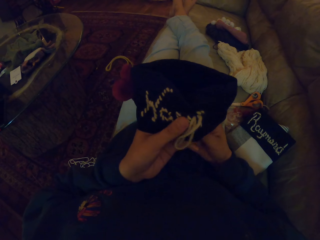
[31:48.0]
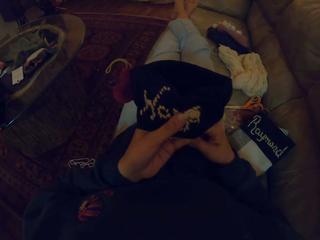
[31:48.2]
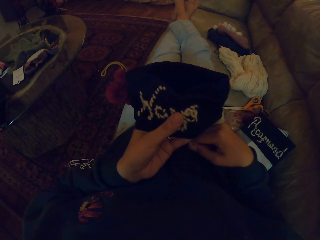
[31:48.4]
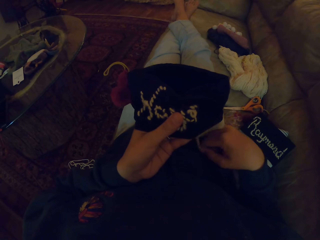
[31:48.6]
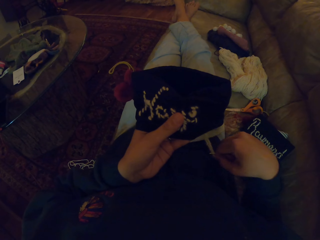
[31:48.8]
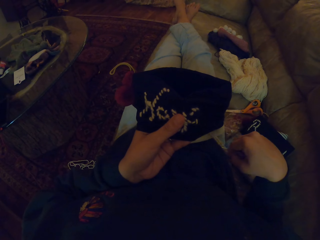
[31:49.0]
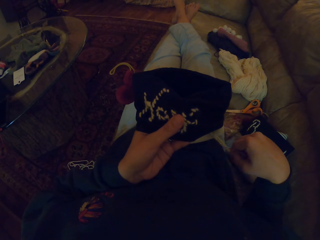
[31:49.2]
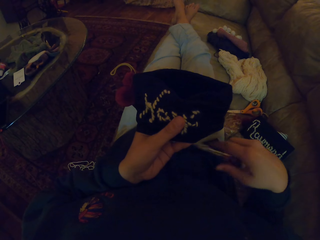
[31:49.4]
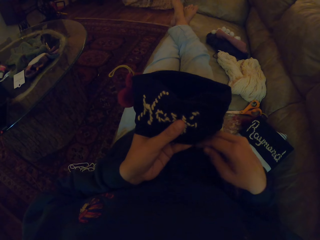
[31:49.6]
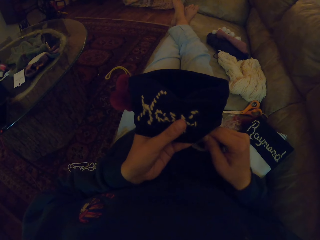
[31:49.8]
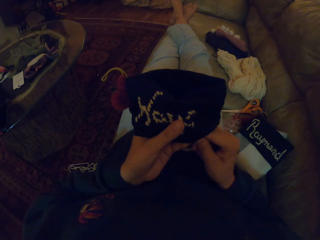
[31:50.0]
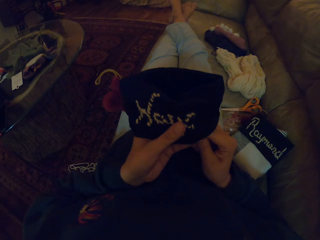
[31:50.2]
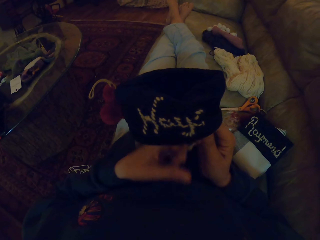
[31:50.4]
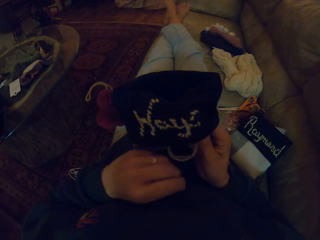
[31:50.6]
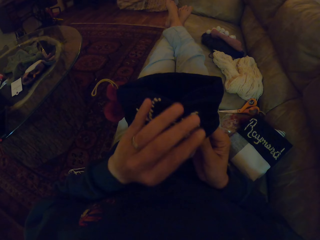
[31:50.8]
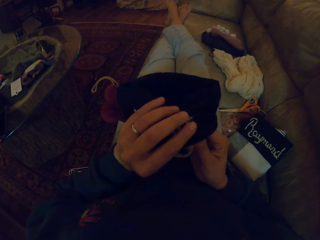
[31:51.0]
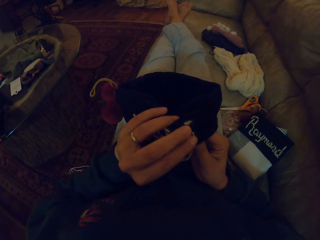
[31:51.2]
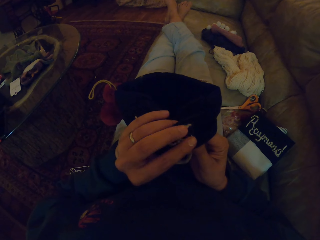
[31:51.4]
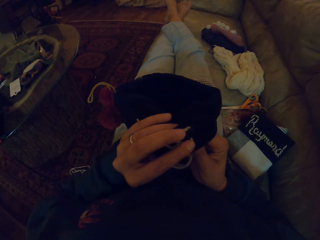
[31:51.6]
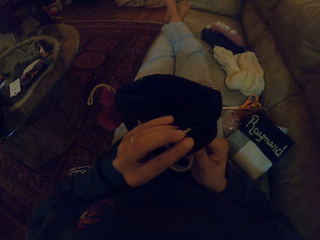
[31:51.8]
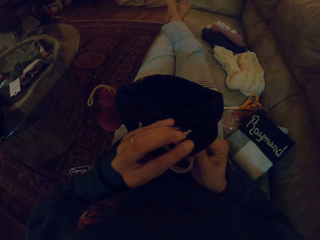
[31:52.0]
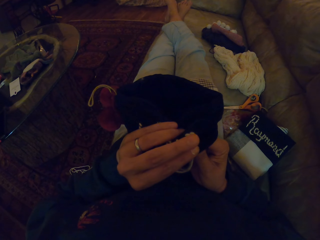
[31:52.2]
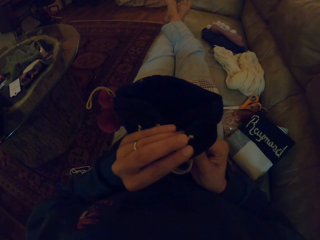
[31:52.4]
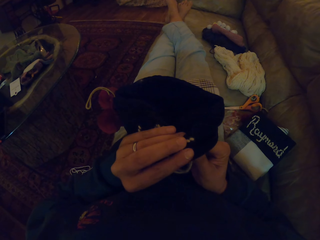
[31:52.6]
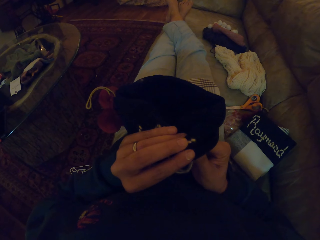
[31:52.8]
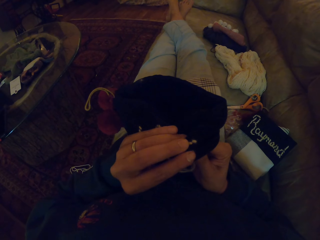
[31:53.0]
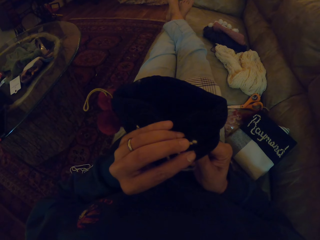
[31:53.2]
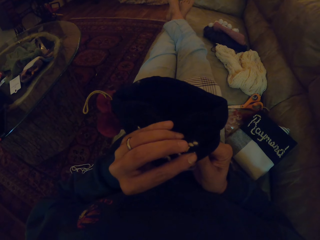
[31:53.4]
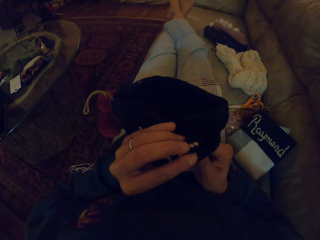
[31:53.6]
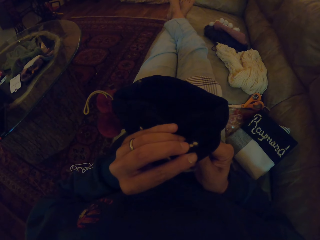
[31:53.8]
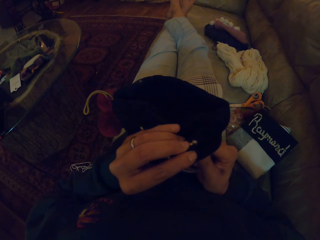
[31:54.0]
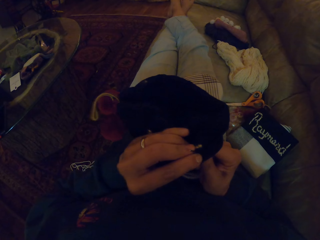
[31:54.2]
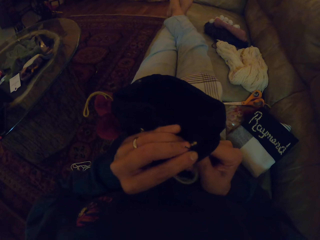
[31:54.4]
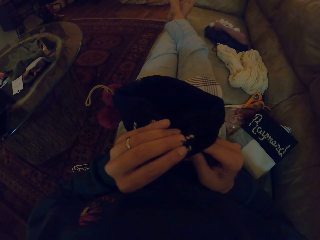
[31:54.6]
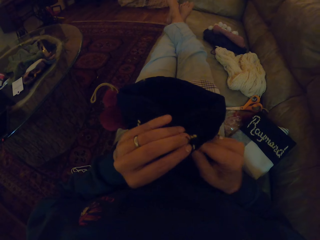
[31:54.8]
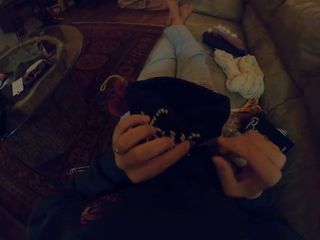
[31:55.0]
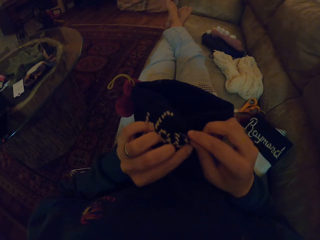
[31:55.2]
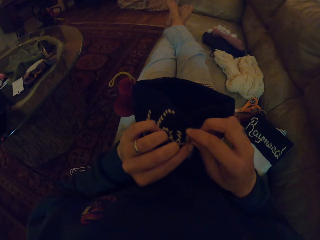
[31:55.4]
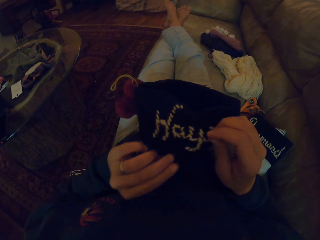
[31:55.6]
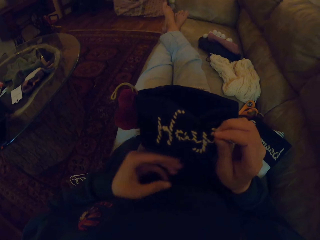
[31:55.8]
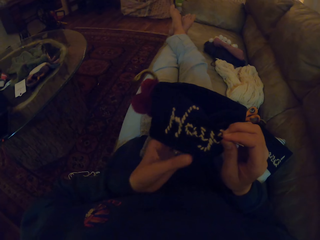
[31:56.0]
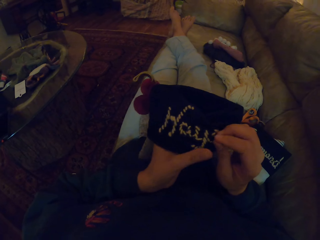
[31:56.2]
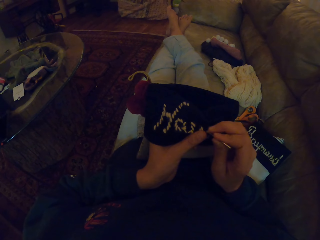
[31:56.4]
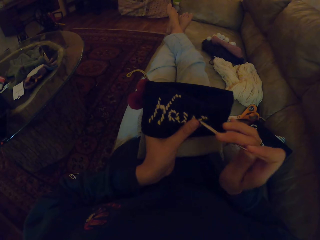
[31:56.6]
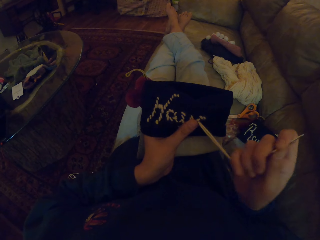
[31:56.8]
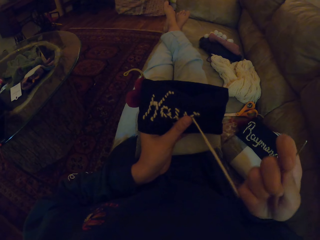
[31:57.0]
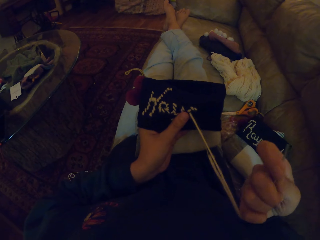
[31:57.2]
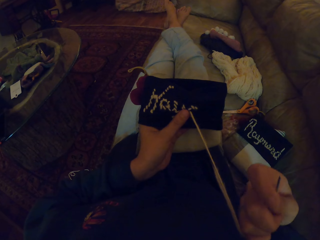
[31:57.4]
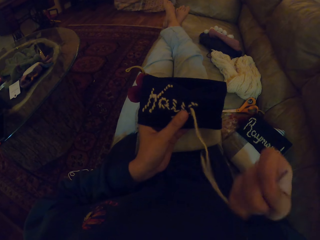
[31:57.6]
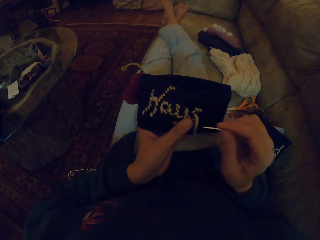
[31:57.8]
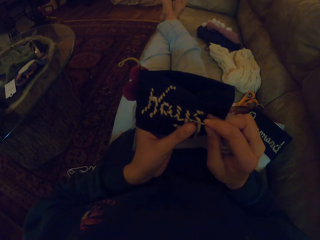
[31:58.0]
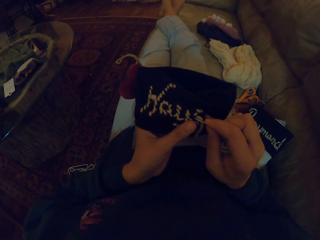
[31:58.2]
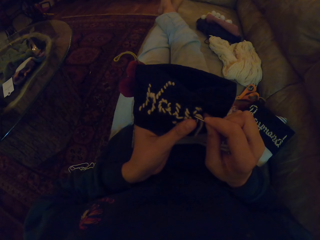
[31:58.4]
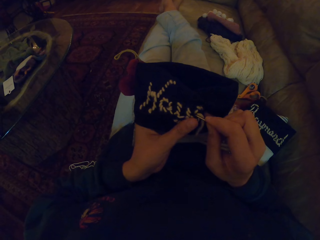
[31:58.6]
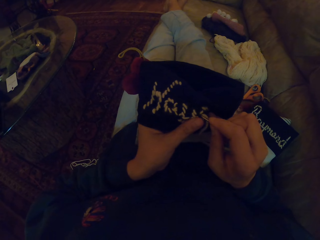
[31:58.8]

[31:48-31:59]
The camera wearer pulls the thread. They sew a piece of cloth with a needle. They pull the thread.

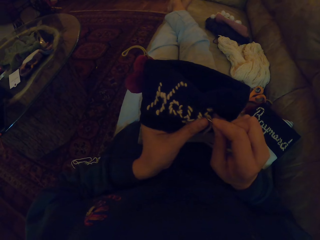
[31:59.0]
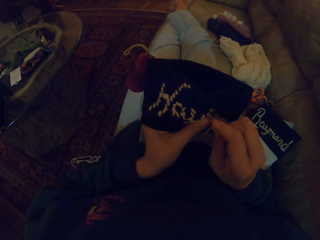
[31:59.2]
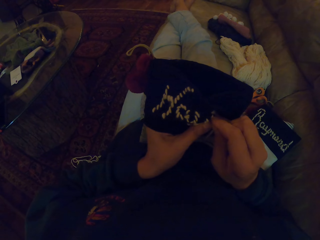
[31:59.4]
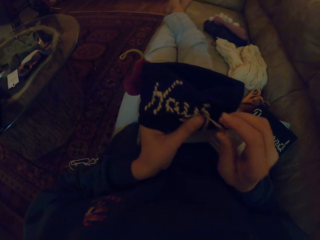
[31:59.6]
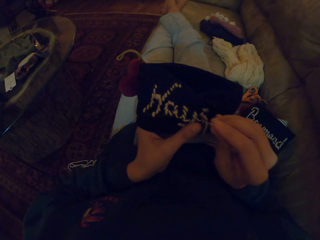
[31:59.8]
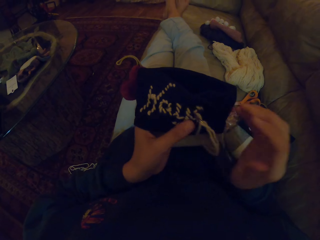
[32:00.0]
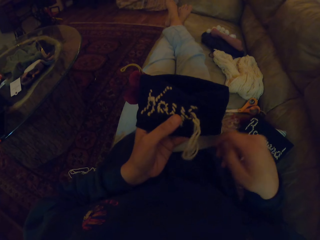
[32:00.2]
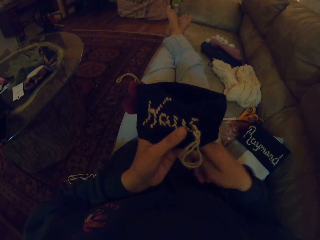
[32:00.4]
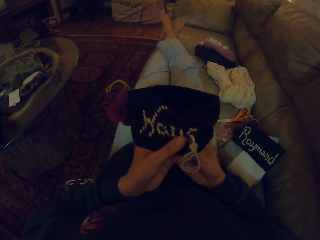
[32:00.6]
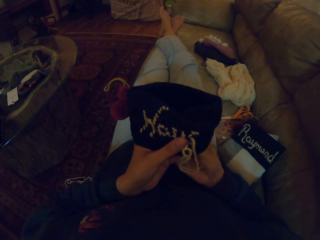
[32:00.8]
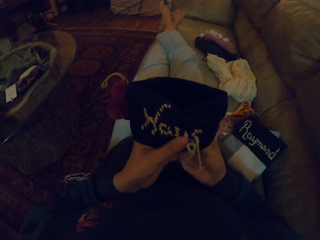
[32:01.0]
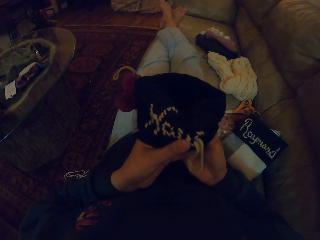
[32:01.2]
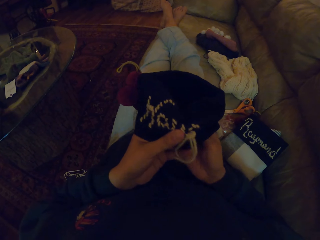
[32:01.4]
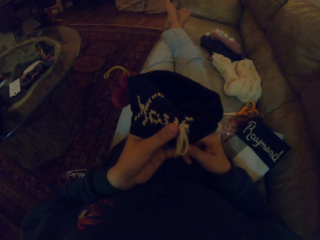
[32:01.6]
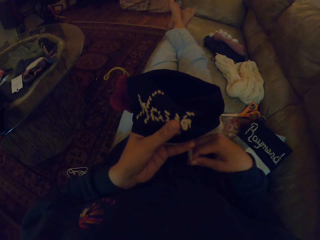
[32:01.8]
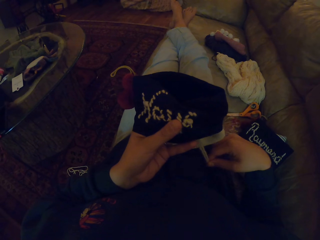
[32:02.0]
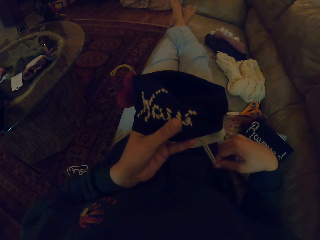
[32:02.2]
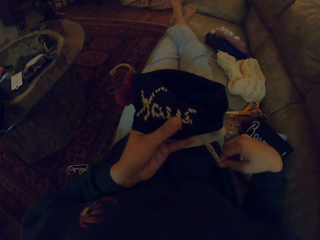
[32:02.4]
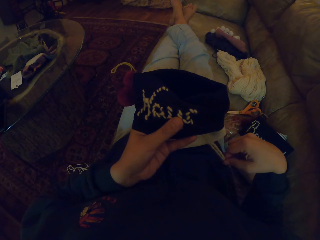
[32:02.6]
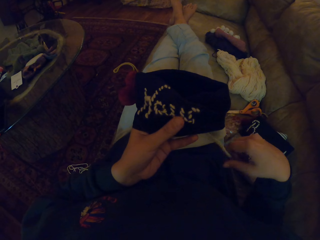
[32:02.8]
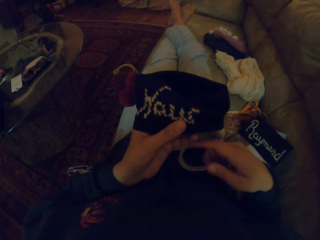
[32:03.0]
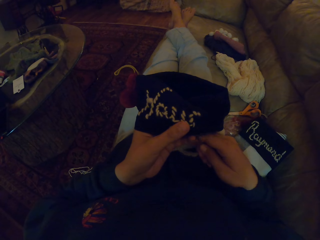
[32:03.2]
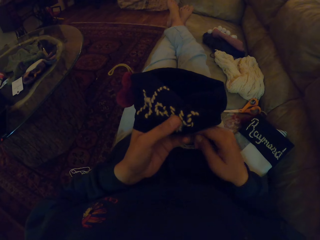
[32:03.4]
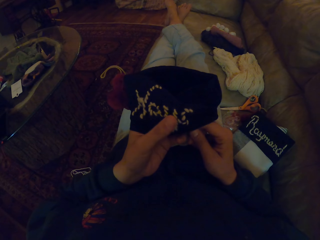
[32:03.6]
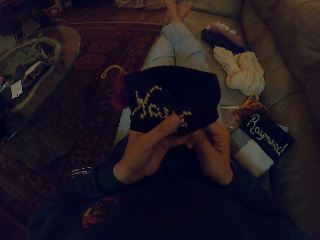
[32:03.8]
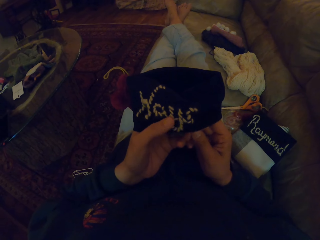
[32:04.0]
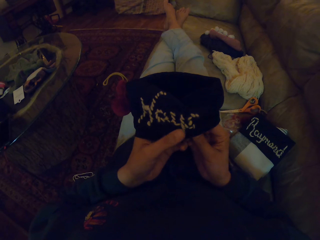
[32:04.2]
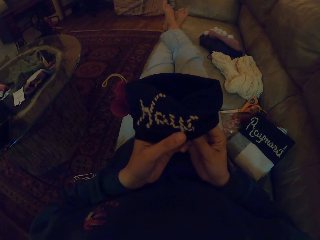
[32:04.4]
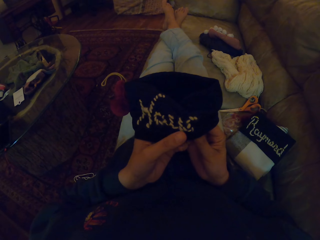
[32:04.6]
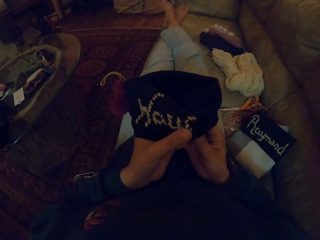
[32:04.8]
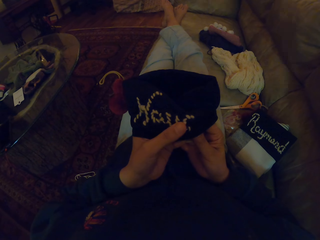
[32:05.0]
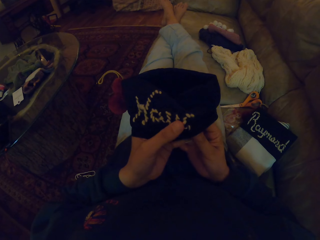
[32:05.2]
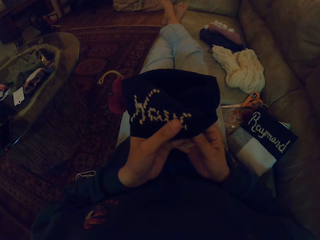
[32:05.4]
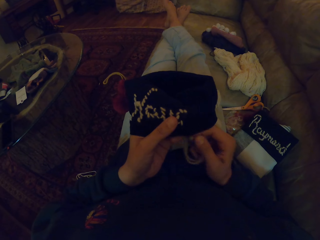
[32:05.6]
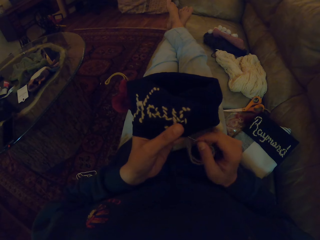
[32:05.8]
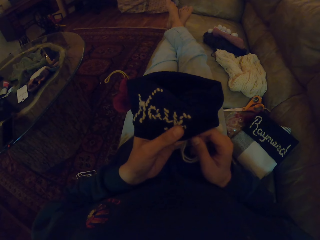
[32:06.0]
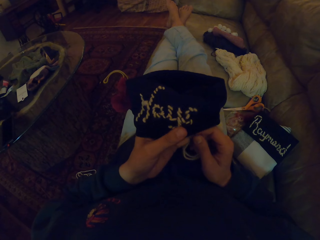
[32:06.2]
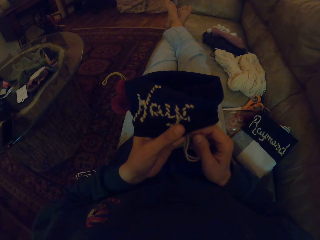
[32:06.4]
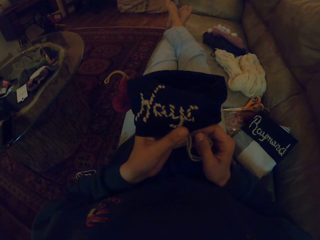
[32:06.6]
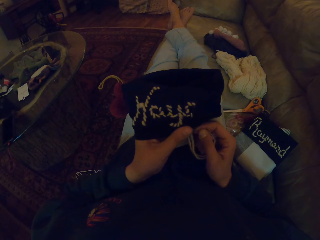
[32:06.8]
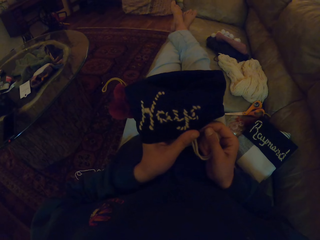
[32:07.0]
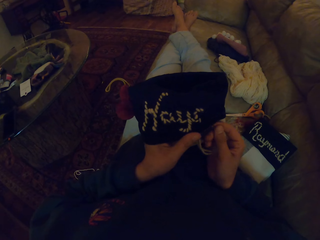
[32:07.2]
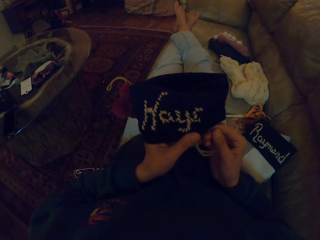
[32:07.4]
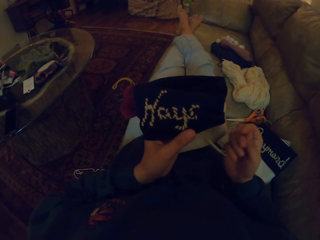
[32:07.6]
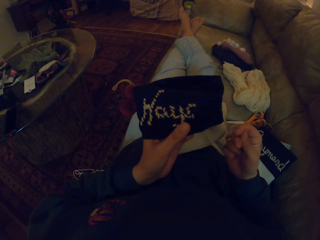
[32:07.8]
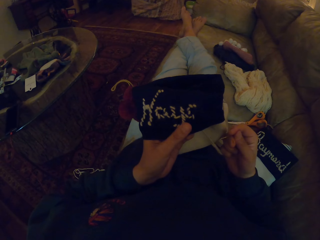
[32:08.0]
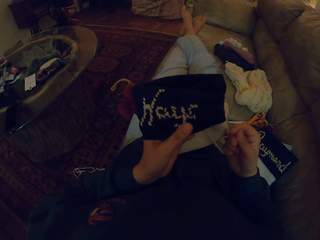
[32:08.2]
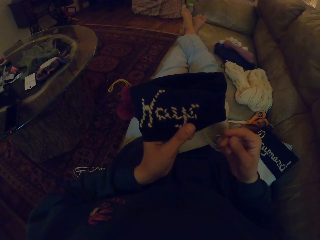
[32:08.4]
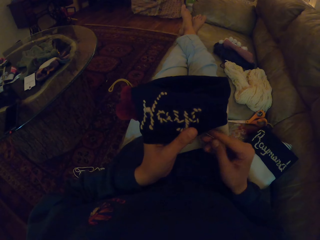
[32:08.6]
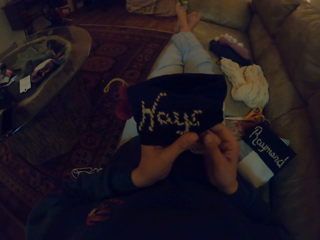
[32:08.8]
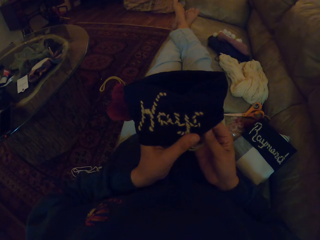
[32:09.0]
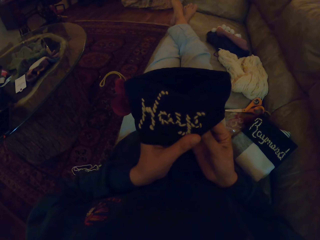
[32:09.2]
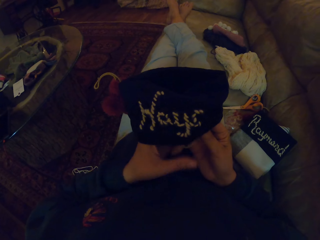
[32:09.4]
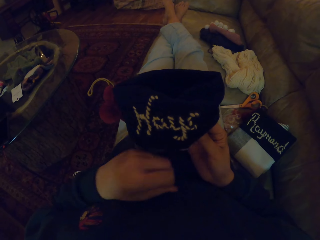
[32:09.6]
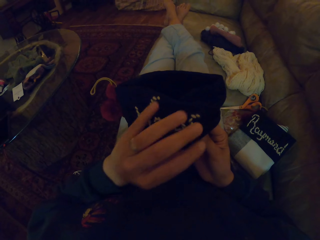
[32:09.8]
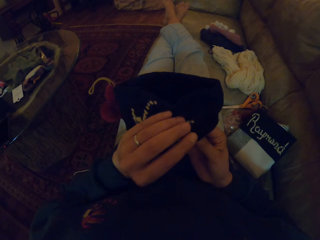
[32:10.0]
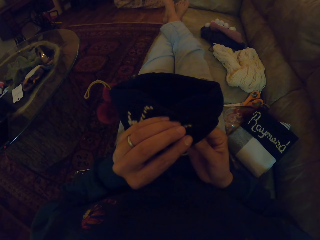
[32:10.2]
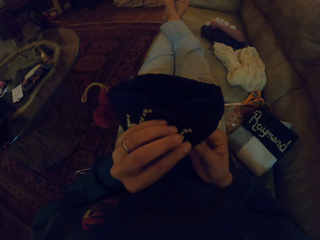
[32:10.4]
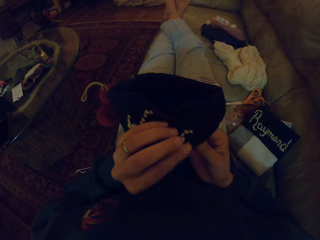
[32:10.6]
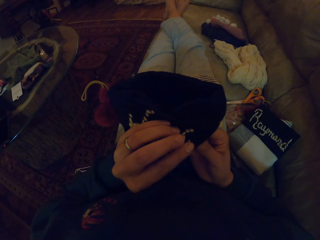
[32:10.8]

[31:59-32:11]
The camera wearer sews a piece of cloth with a needle. They pull the thread.
